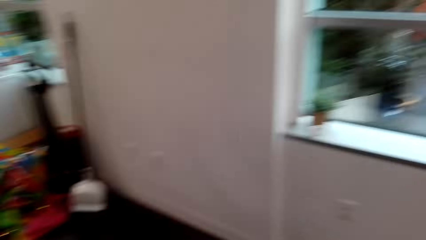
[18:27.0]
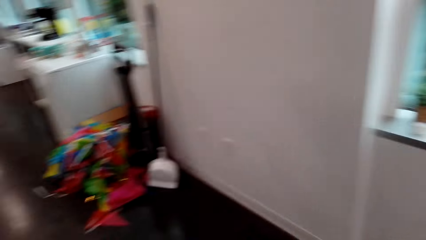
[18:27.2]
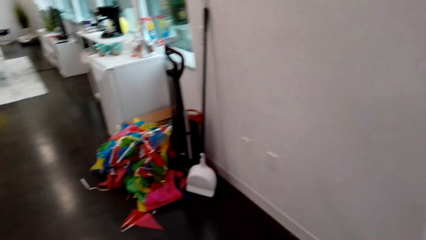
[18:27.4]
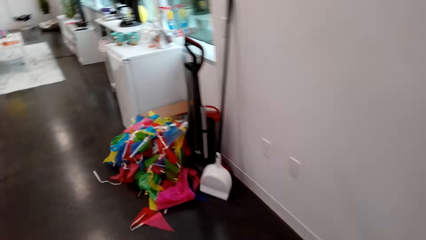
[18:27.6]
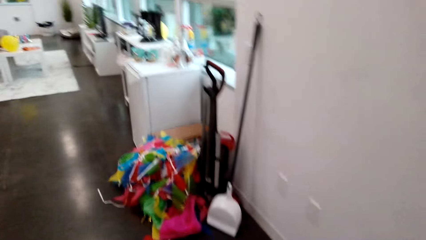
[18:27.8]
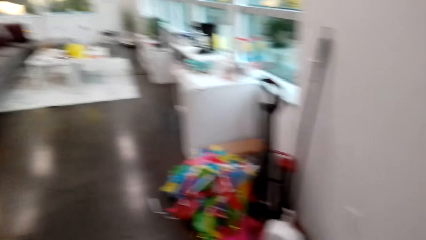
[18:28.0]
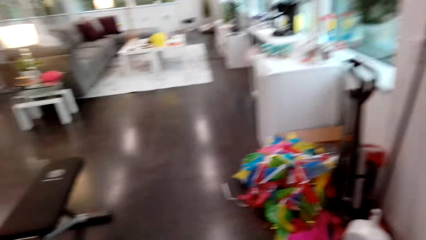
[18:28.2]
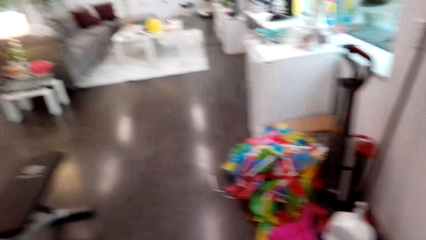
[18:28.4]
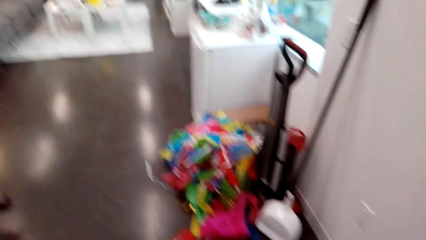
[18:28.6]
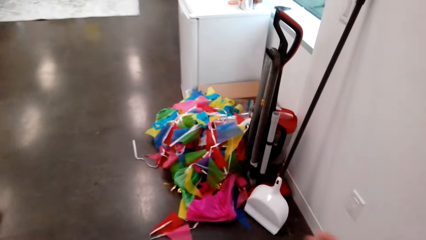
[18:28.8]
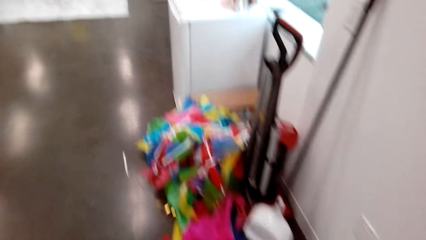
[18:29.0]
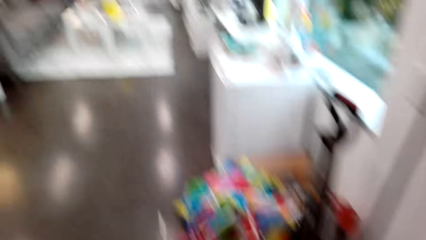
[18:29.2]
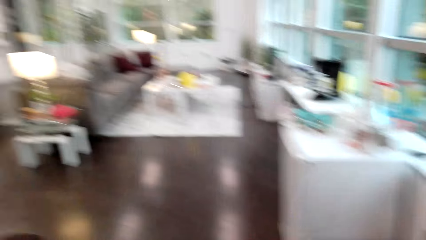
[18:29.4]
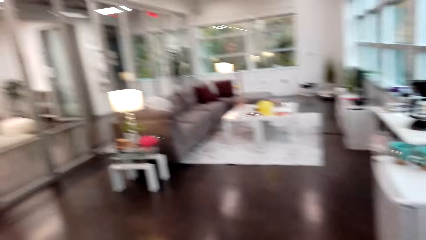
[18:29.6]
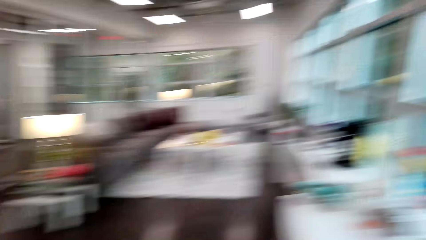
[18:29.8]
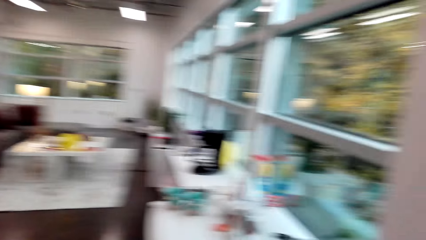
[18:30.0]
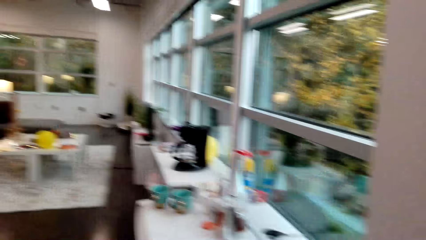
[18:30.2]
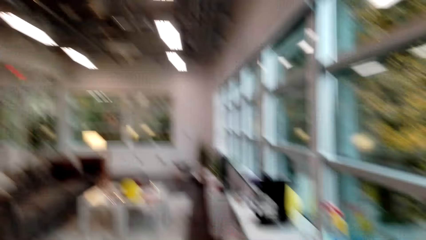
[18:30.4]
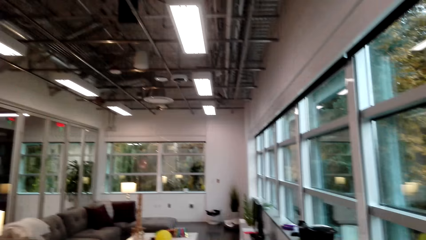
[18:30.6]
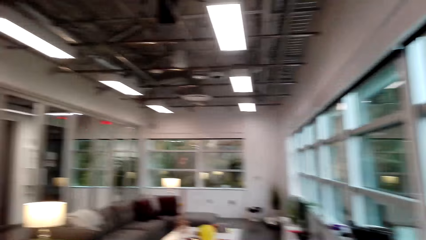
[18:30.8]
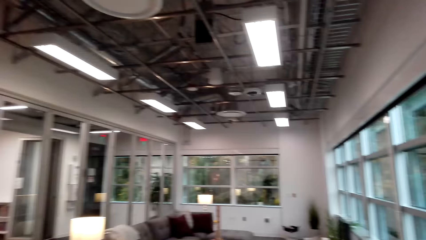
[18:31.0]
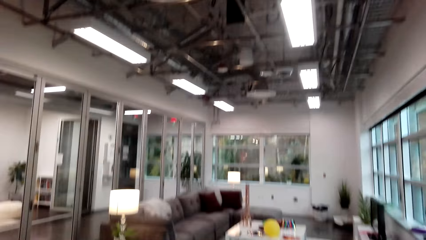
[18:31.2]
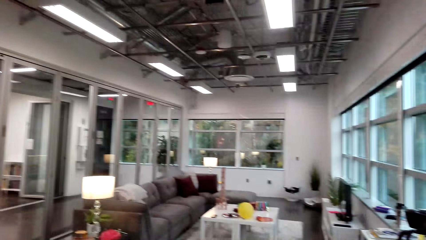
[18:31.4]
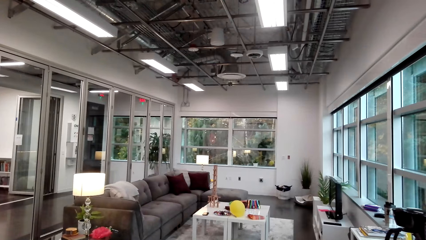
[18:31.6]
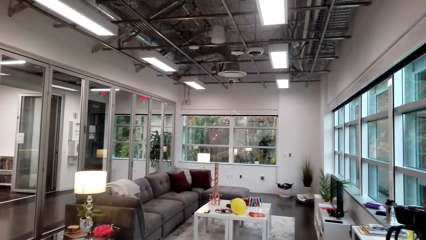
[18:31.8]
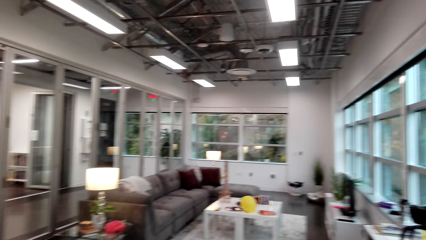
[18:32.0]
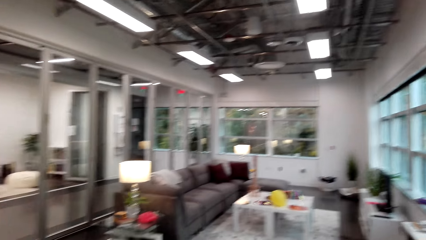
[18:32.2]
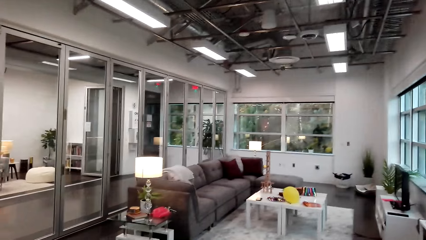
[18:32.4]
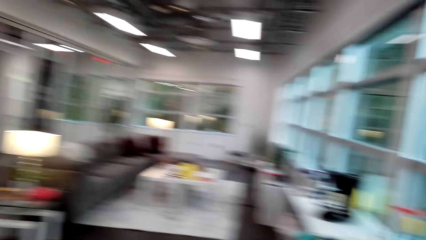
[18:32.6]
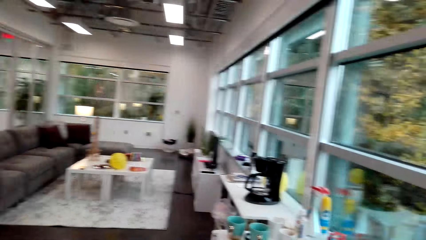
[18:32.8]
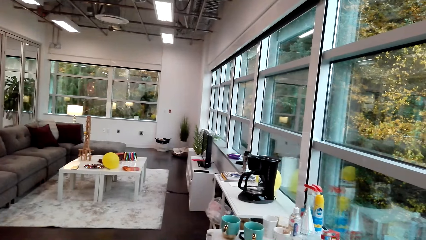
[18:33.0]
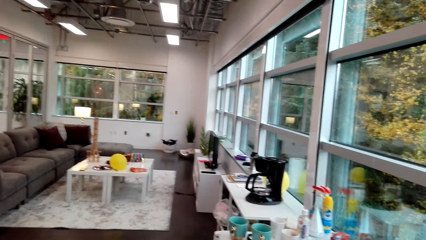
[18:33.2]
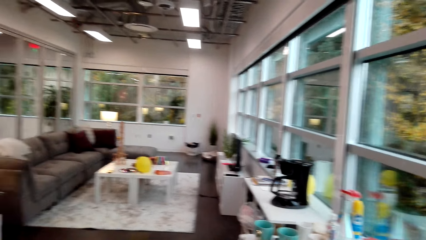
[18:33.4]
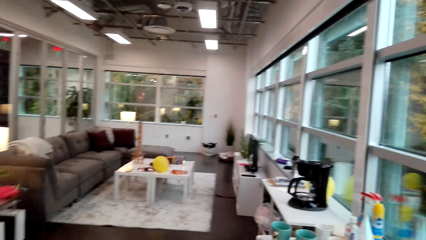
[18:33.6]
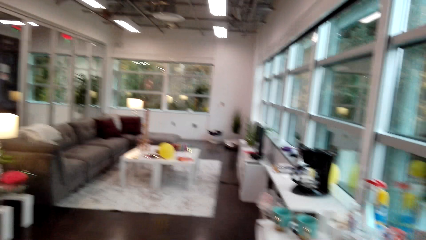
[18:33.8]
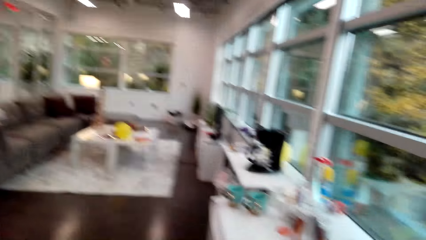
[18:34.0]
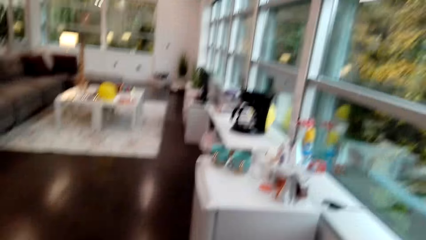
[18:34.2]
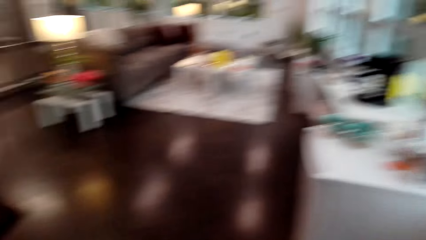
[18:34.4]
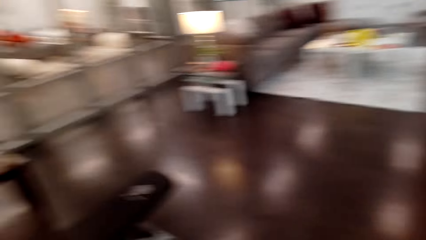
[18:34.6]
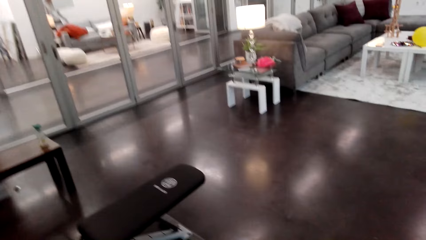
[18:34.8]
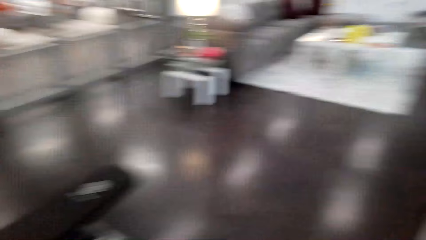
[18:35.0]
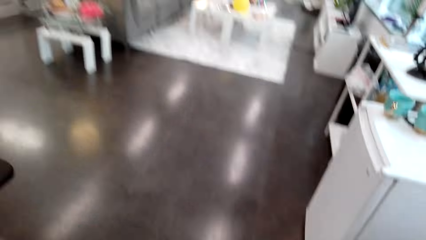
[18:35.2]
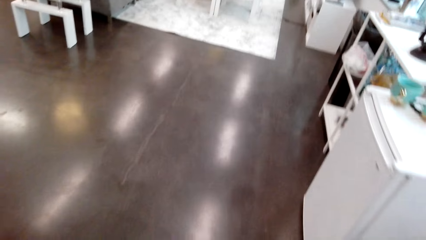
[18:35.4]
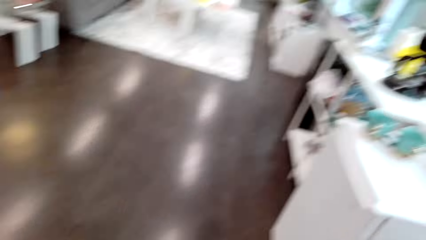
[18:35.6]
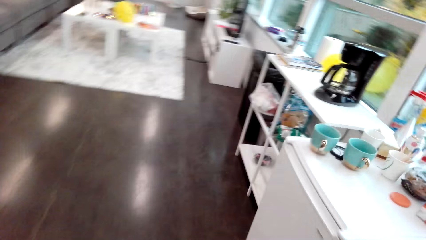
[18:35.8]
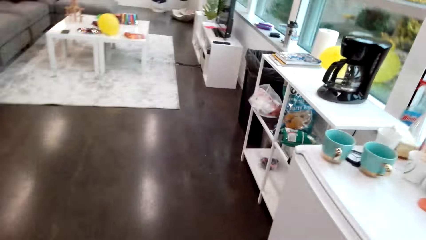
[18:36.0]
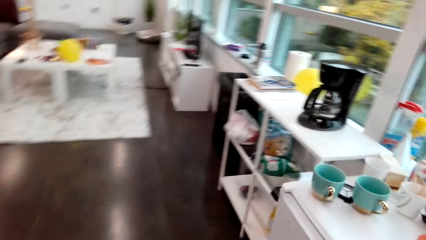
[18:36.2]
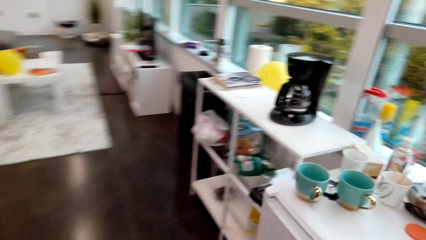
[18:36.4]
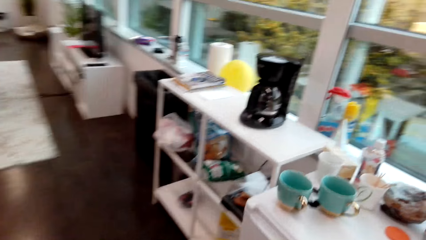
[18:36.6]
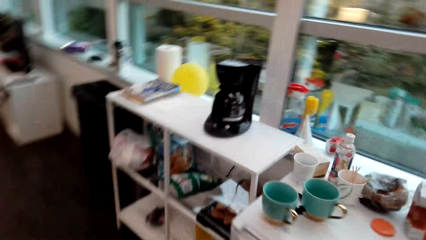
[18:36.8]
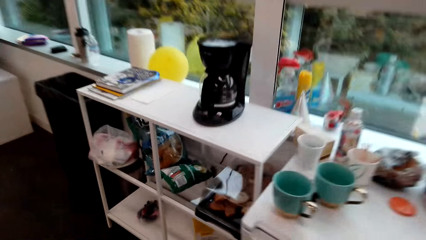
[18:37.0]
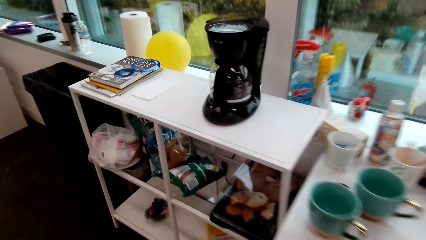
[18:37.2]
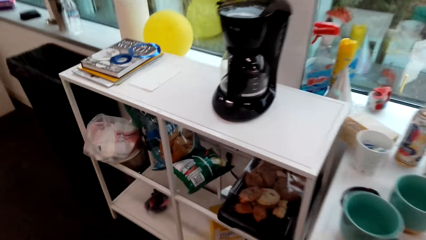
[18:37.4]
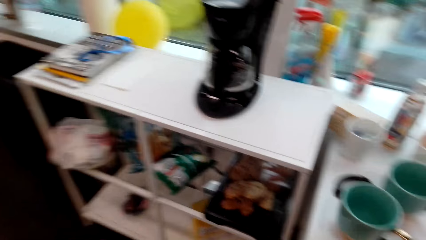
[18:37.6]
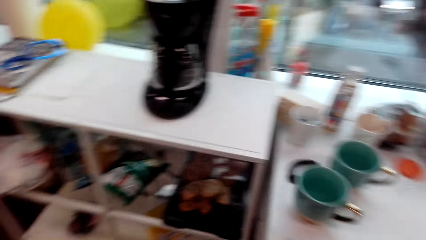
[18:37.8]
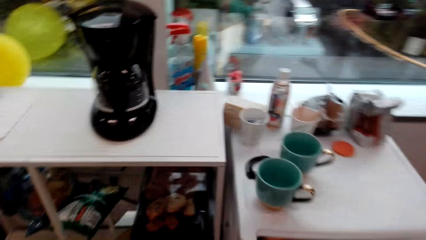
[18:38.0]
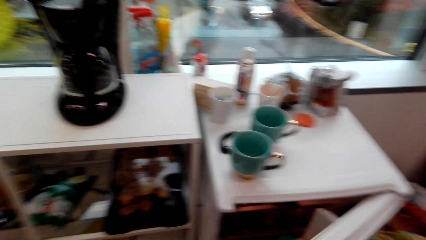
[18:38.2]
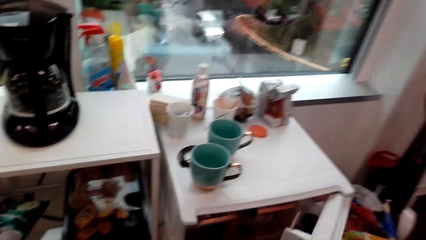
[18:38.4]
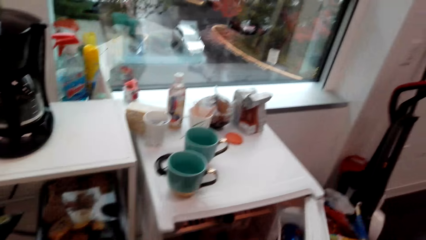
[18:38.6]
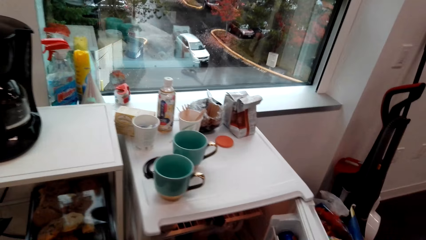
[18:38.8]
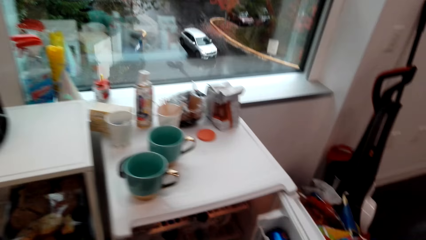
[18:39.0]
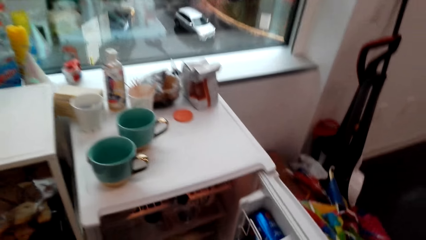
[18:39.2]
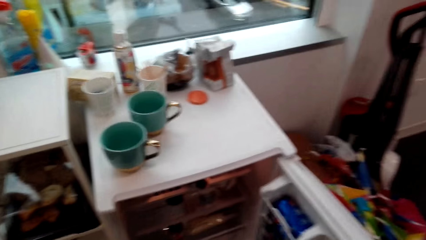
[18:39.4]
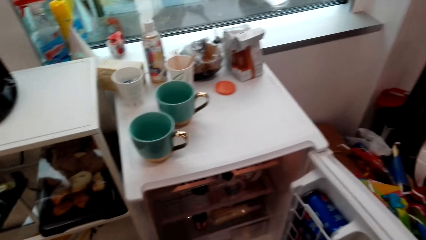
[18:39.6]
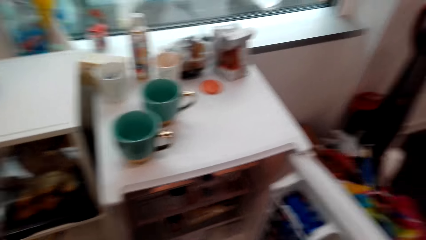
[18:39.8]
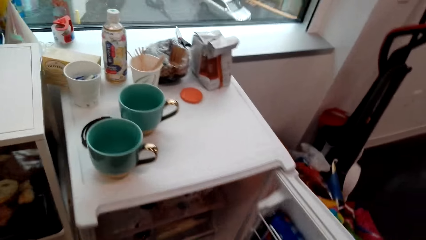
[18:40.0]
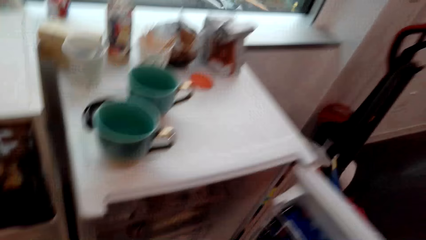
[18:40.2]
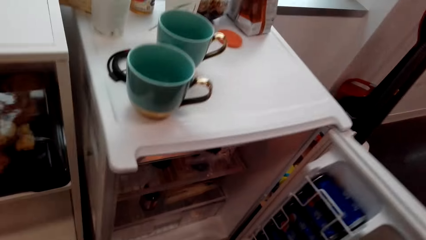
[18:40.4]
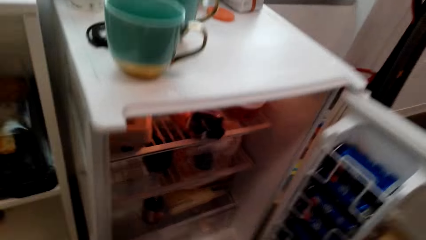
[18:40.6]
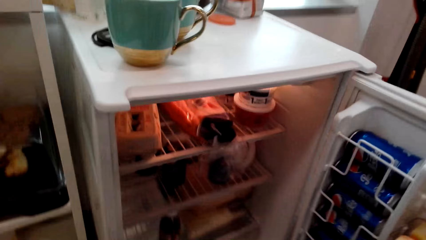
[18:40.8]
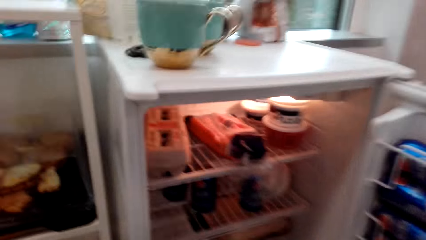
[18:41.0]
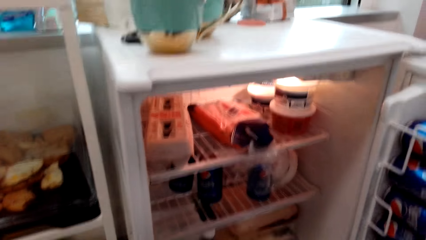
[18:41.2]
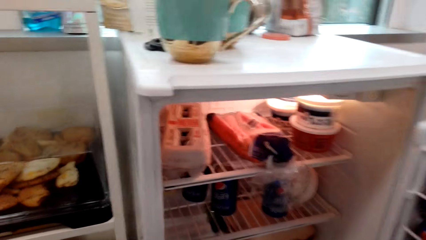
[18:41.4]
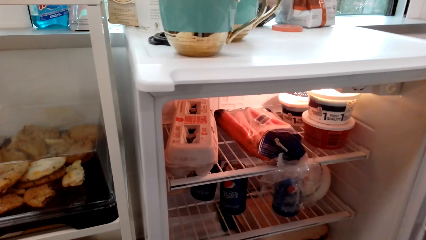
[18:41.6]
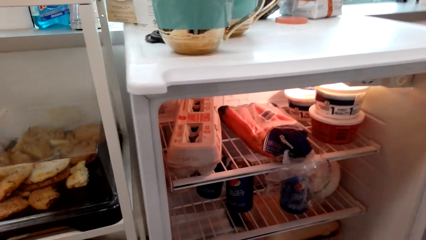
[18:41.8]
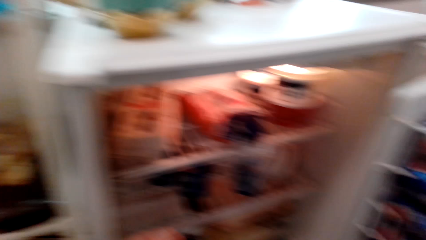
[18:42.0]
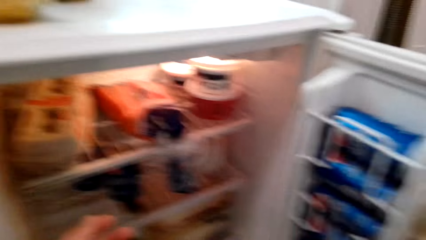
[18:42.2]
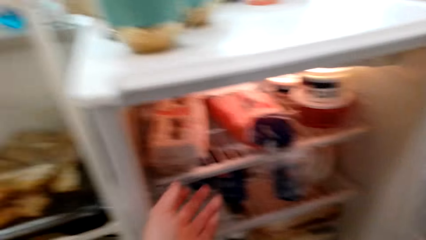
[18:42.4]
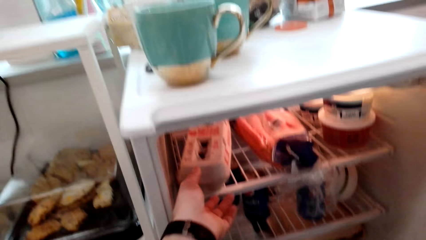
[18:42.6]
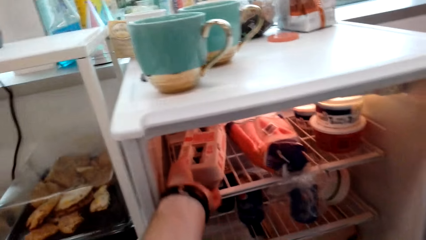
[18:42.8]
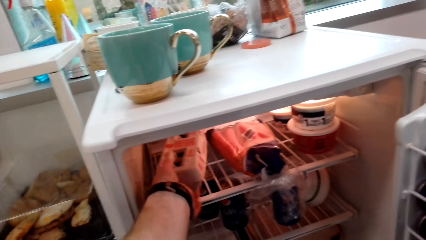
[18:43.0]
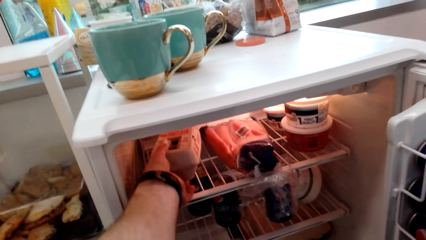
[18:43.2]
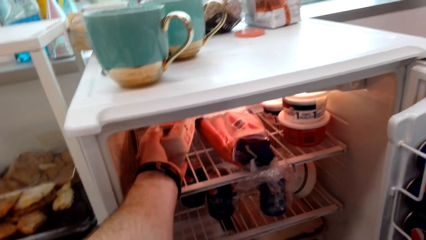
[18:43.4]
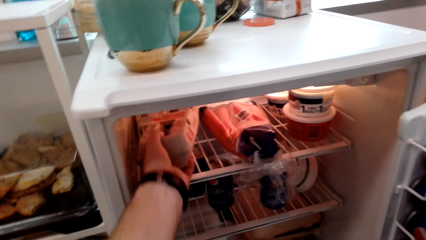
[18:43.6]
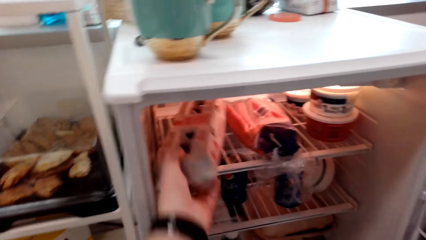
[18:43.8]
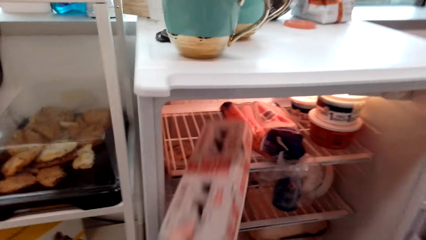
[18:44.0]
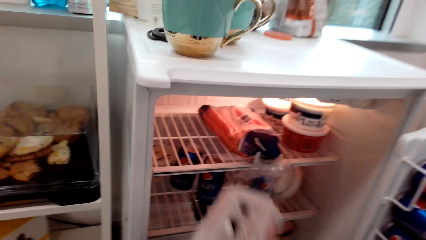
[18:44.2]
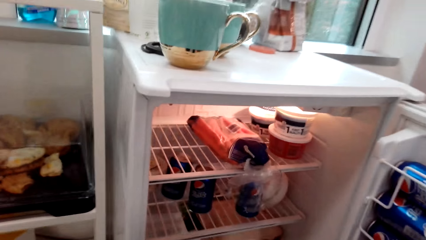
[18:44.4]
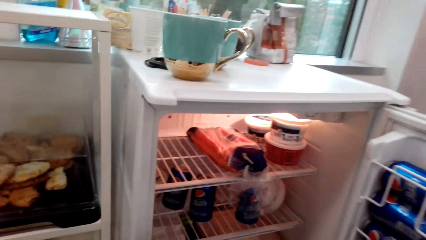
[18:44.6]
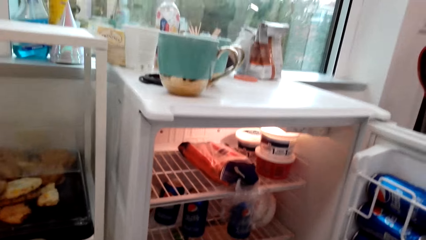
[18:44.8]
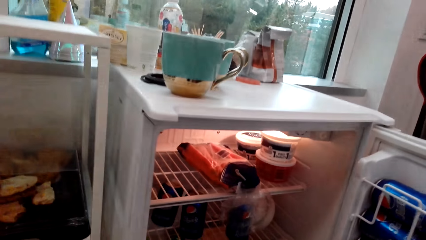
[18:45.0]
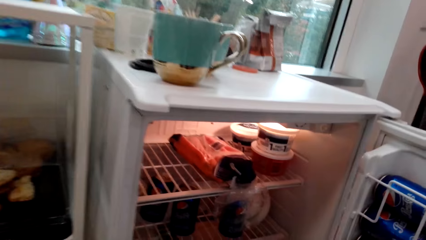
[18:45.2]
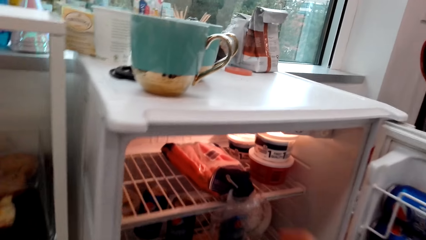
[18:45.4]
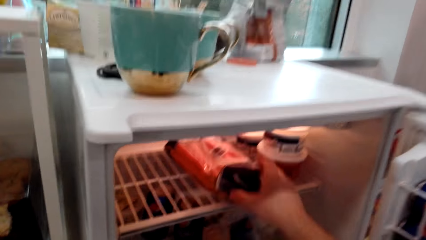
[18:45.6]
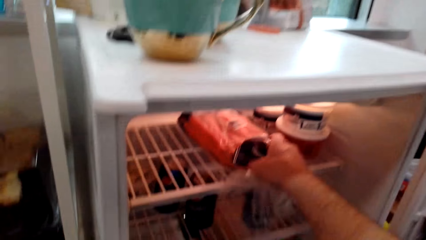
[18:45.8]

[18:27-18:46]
The camera wearer converses. They walk to the sofa. A person converses with the camera wearer. The camera wearer converses with the person. The person converses with the camera wearer. The camera wearer opens the refrigerator and converses with the person. The person converses with the camera wearer. The camera wearer converses with the person. The person converses with the camera wearer. The camera wearer picks up a packet of eggs.
